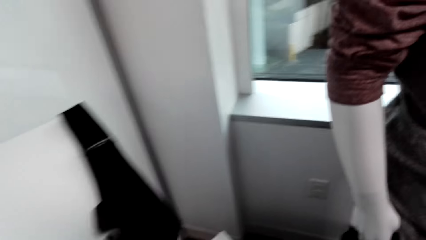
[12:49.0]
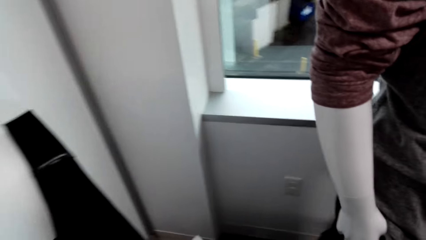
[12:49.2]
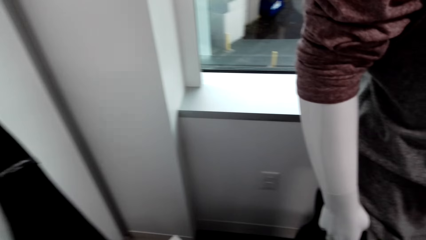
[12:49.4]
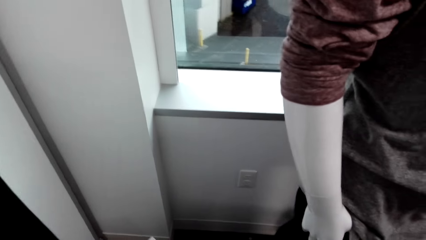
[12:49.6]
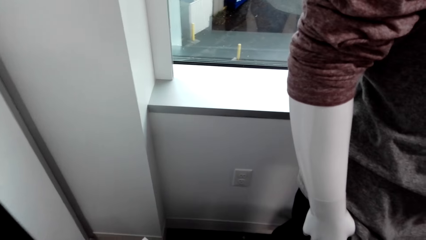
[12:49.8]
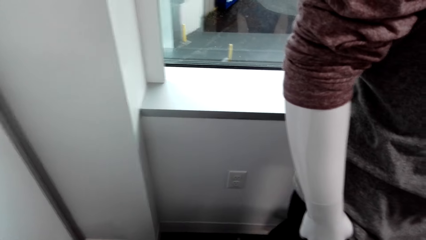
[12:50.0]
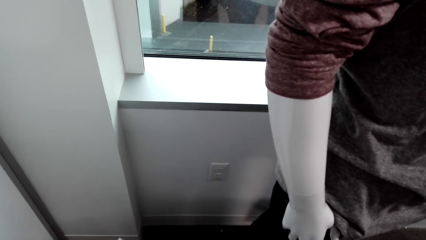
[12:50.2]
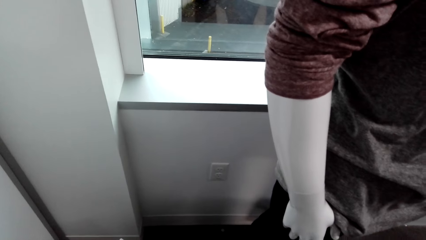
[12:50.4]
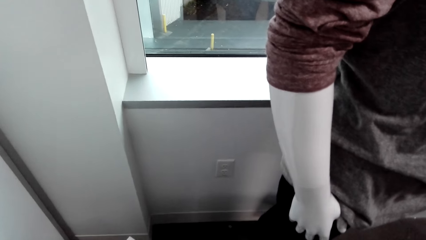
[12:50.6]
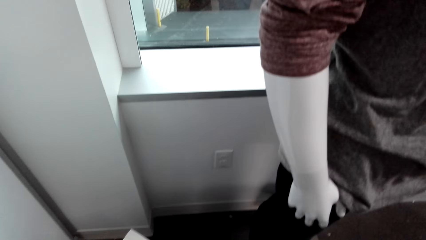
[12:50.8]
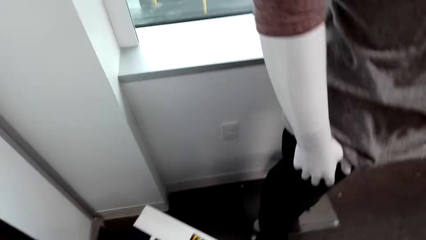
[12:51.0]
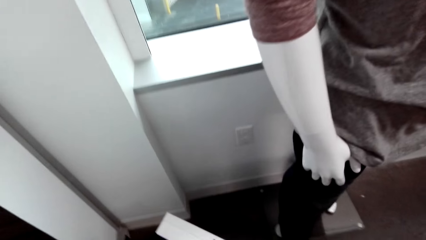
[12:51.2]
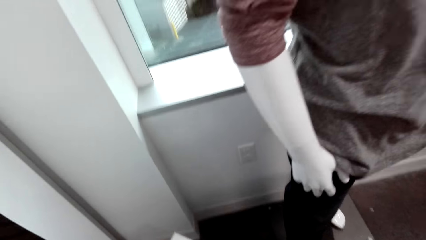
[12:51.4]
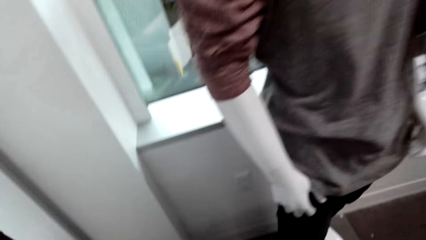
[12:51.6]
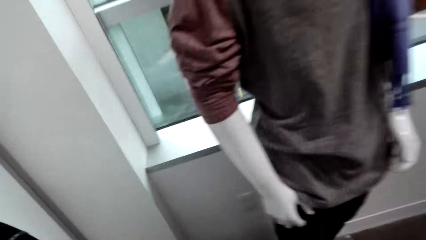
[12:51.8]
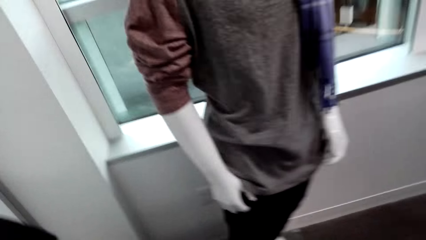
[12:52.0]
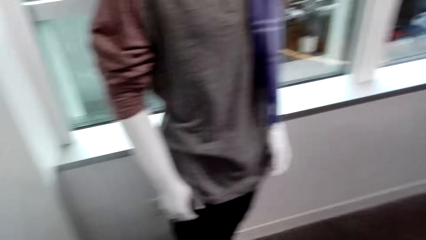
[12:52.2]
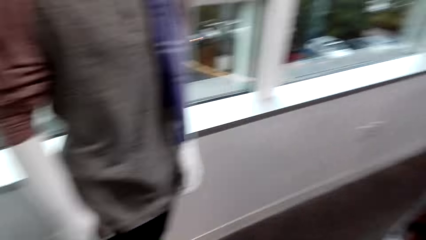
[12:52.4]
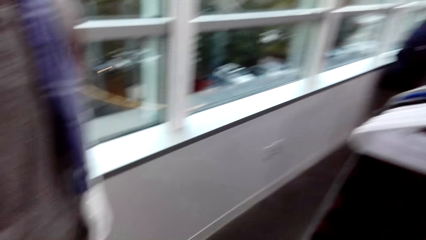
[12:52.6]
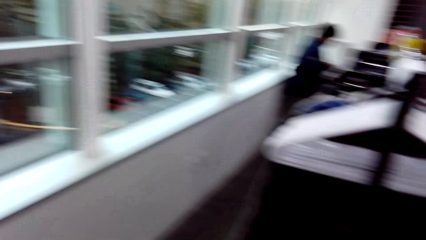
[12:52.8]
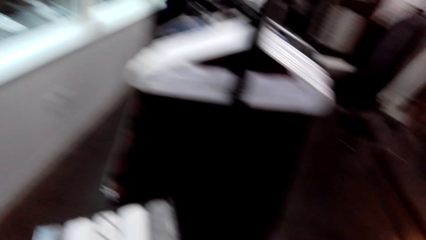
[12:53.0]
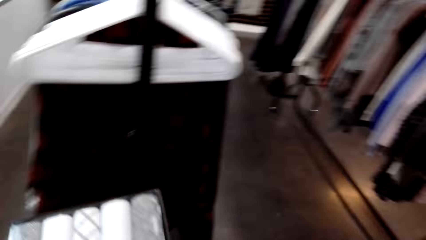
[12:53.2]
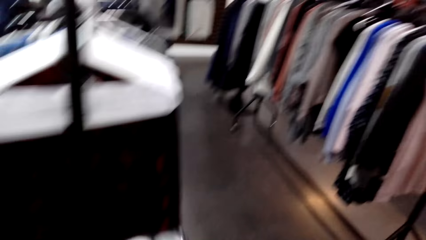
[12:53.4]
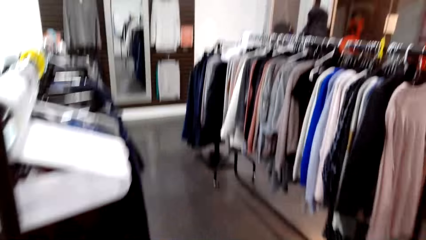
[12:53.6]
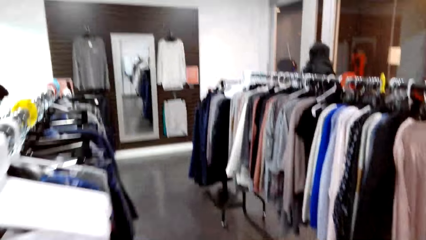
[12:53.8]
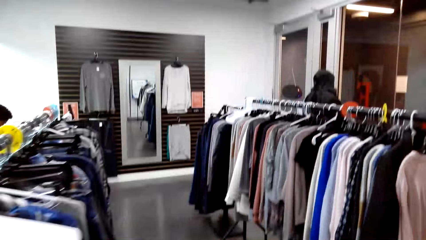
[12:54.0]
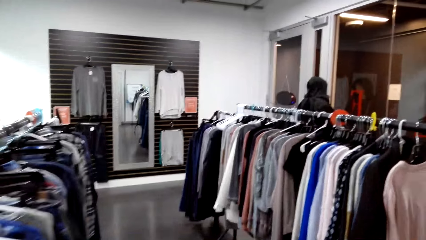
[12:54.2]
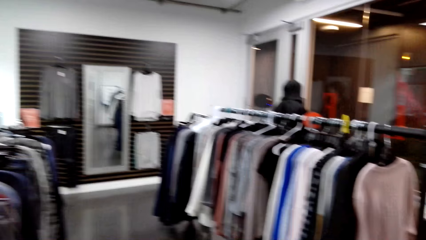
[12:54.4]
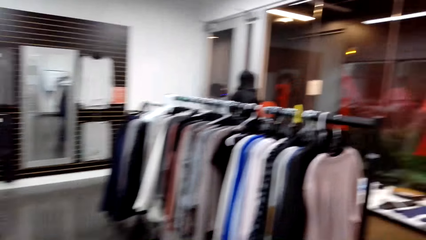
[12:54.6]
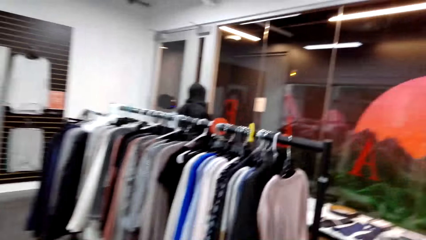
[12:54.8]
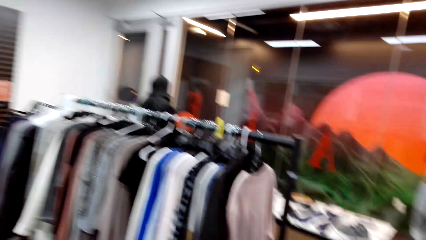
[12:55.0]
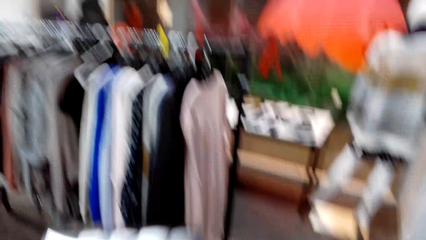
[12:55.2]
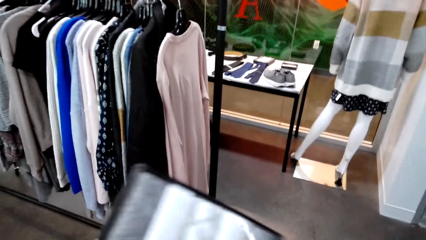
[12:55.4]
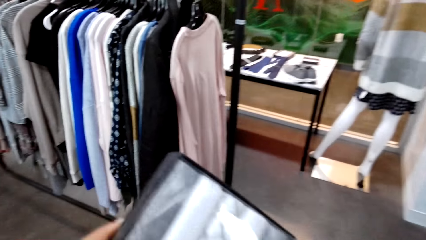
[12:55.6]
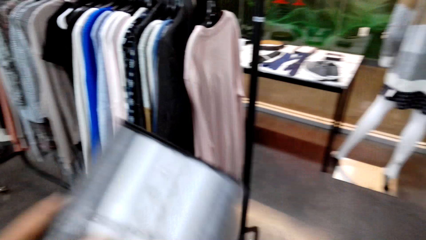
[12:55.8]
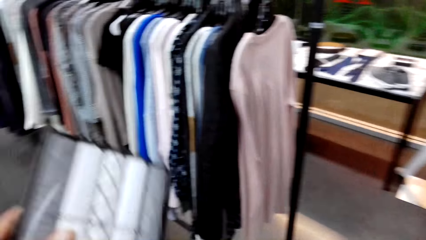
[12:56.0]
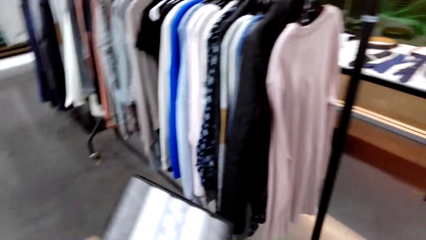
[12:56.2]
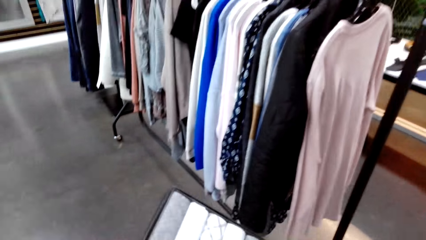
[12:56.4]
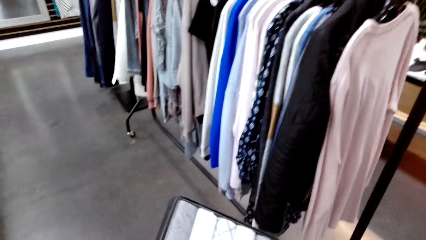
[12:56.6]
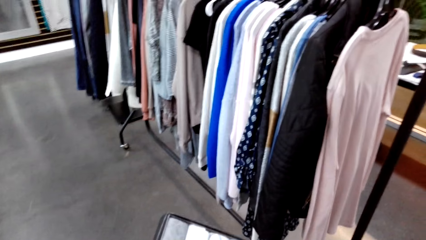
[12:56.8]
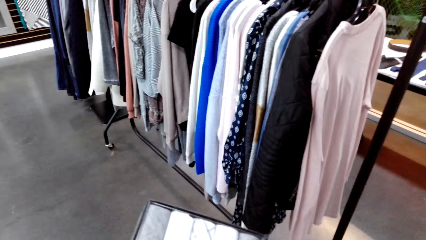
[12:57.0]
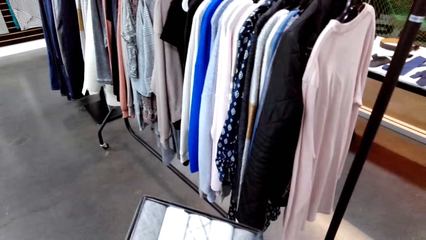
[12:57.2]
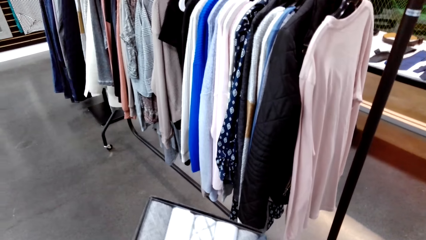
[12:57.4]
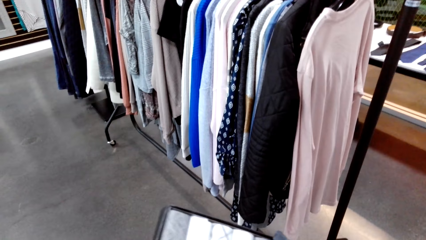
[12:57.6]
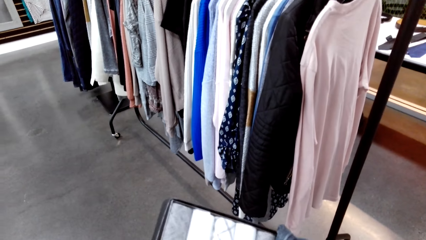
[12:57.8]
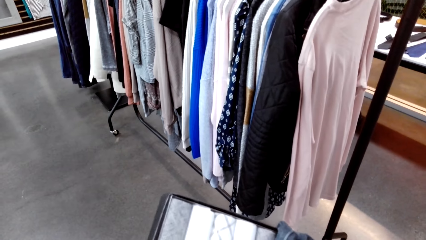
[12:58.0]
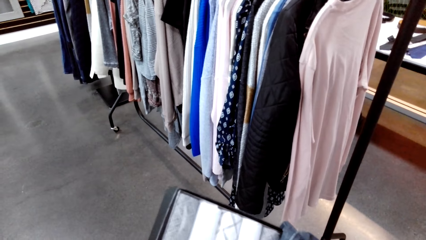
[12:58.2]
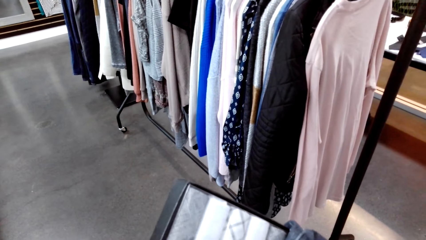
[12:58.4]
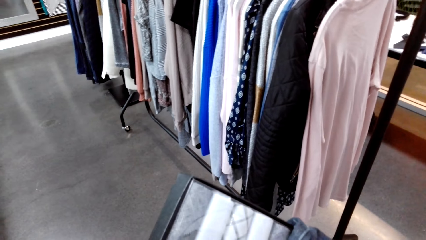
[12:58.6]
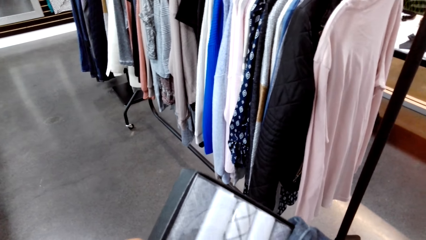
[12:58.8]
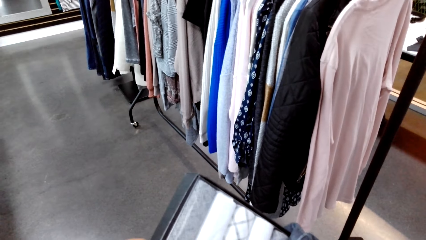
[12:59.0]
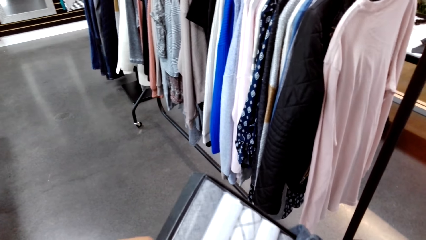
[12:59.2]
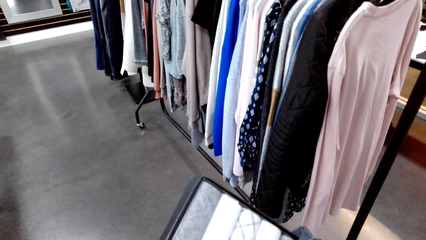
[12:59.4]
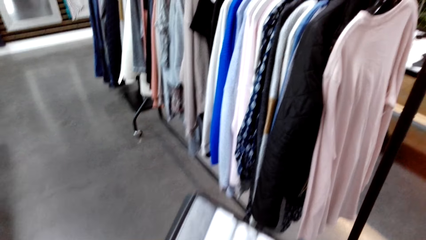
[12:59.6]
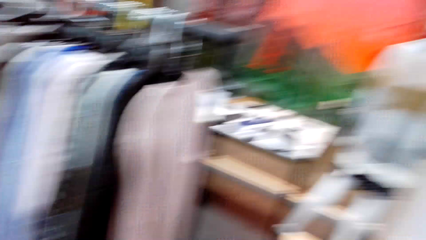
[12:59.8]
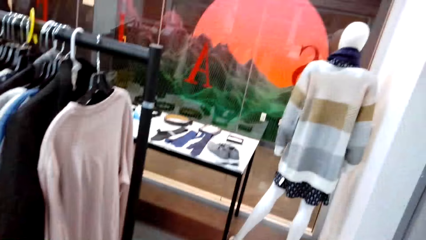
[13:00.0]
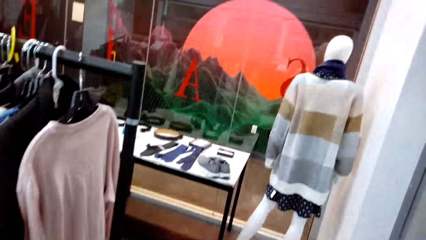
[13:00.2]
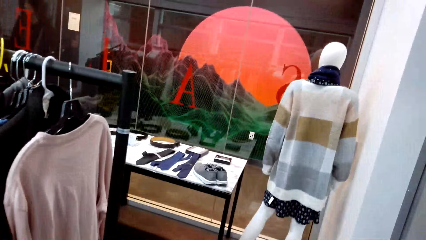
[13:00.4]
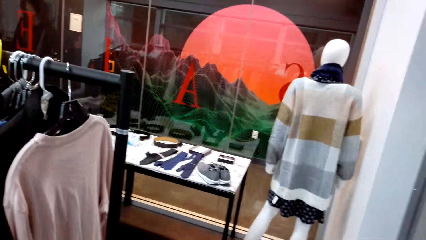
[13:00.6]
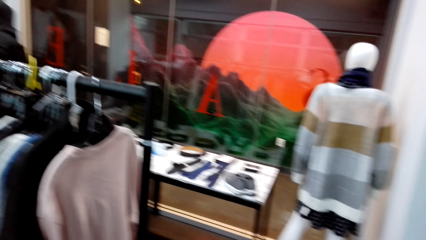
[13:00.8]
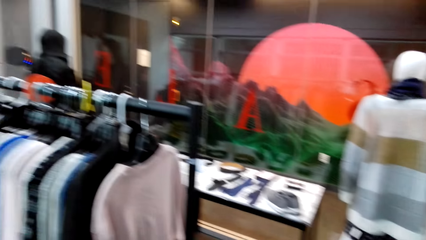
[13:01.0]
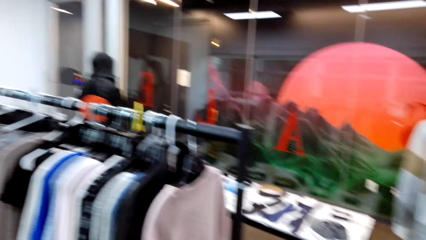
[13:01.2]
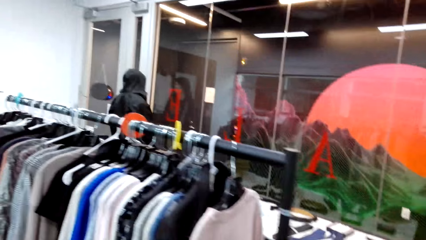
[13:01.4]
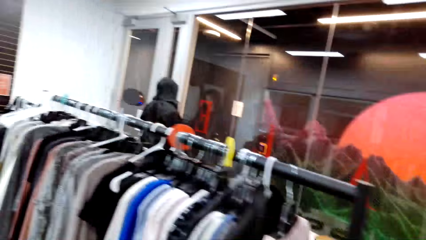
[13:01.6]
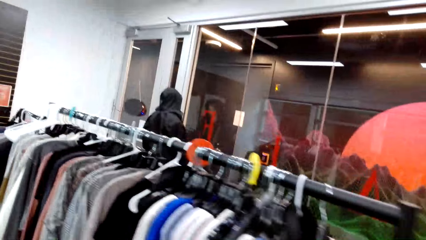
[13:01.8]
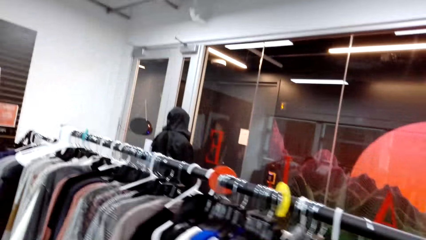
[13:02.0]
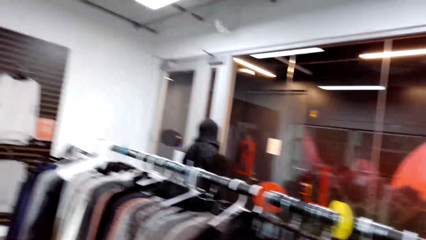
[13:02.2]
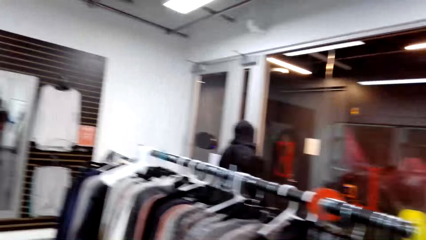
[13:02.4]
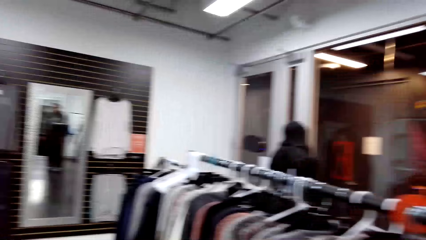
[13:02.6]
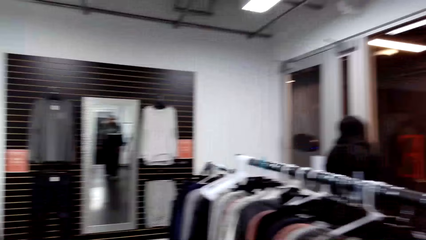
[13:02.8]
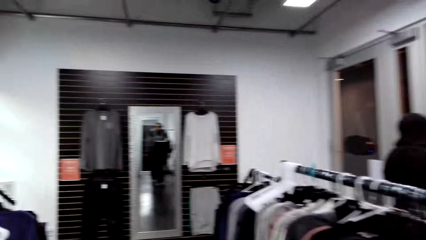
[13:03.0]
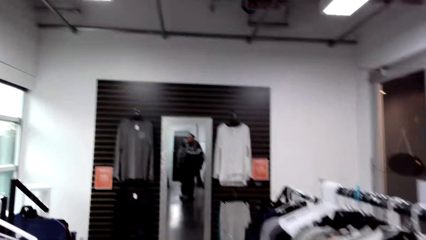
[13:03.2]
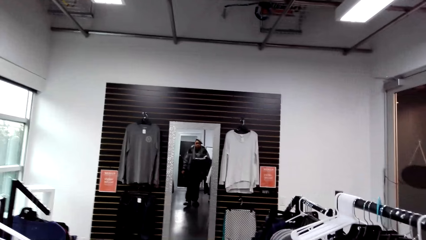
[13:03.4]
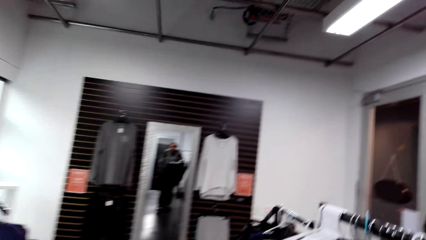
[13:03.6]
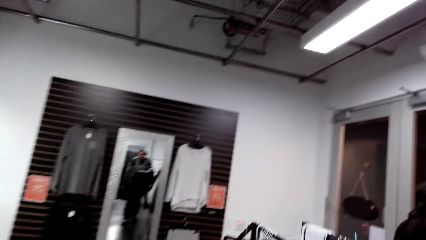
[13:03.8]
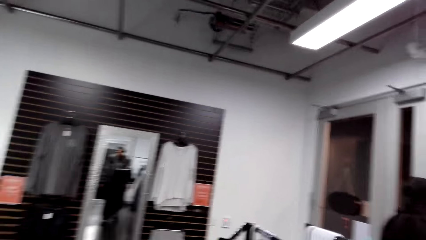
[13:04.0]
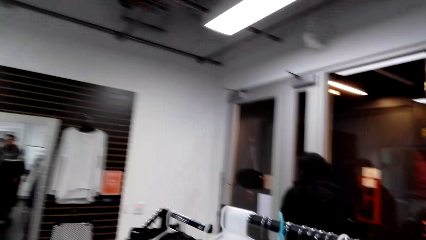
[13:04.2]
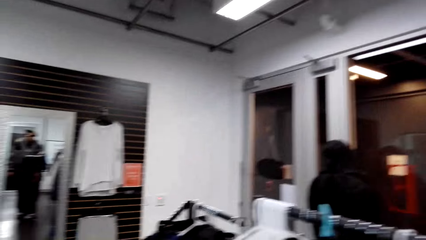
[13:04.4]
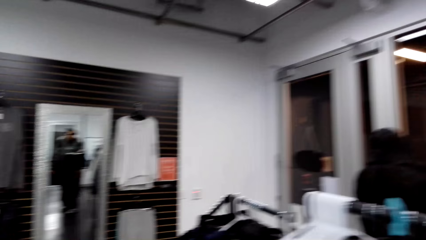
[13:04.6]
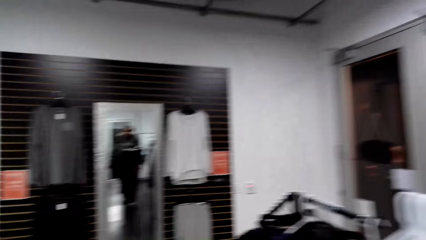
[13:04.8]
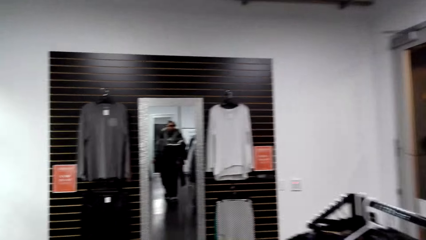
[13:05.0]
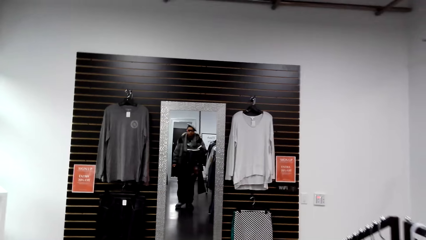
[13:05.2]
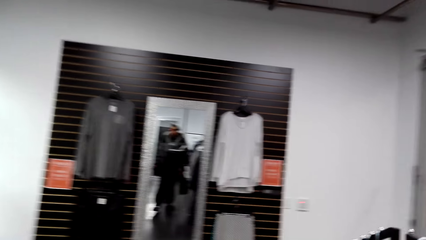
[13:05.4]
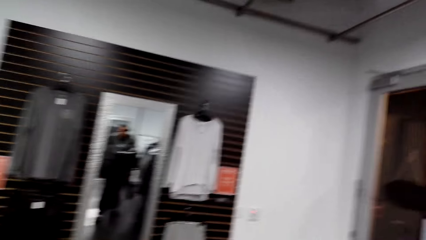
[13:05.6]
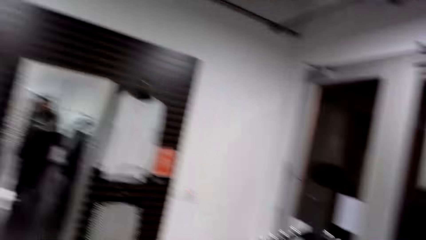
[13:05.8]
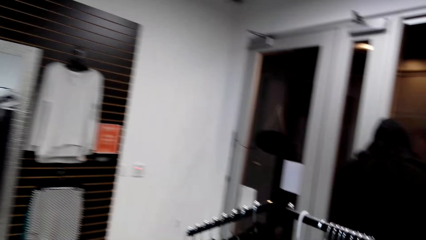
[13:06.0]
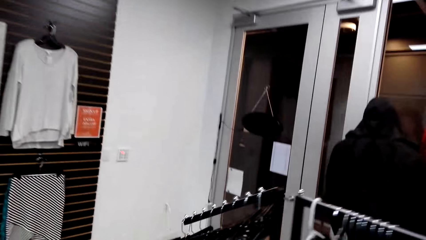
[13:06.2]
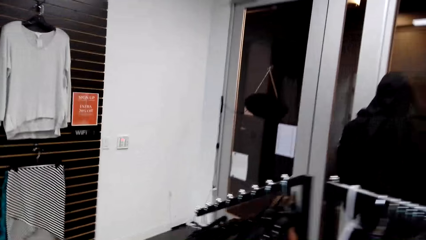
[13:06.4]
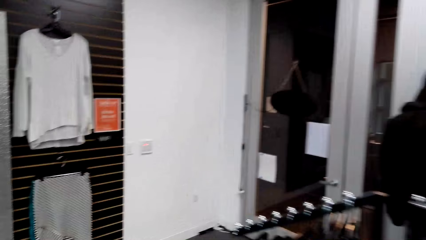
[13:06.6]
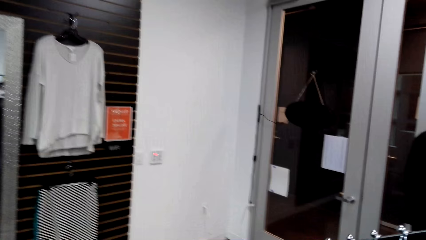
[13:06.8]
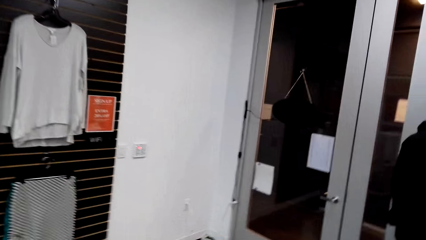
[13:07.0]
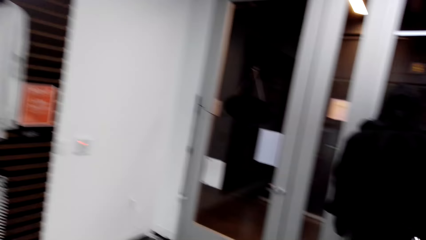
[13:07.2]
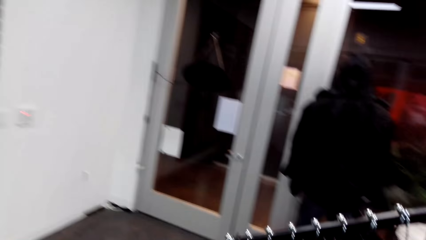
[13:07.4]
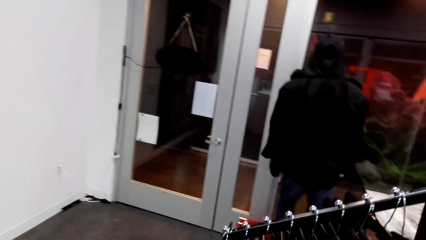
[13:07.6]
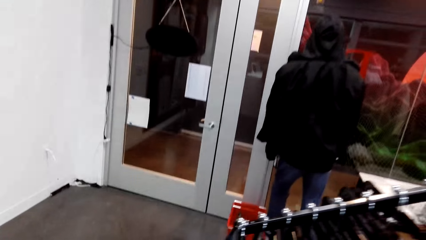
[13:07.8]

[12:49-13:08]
The camera wearer holds a pack of ties with his left hand. He holds the pack of ties with his hands.
